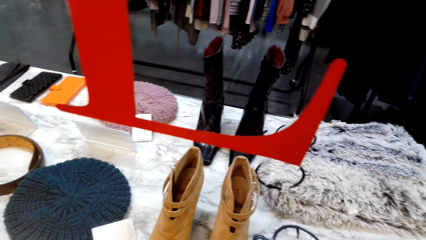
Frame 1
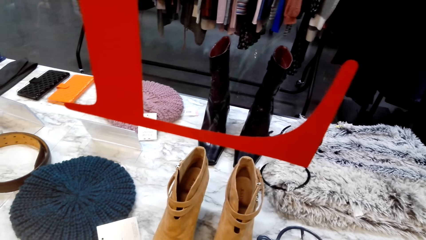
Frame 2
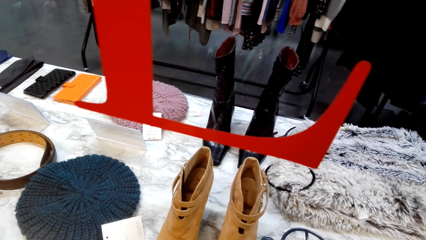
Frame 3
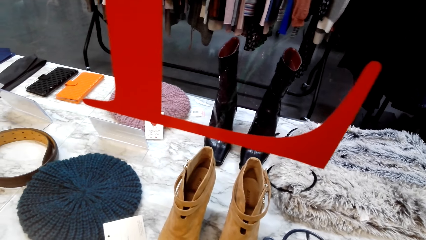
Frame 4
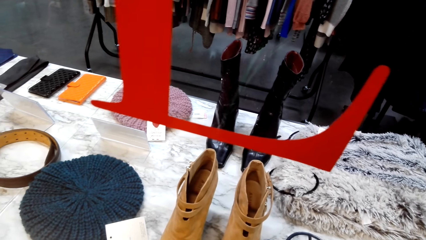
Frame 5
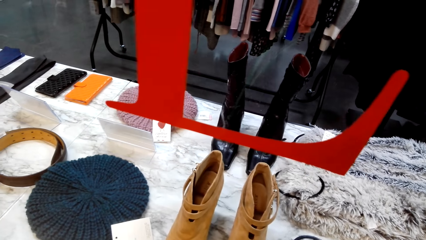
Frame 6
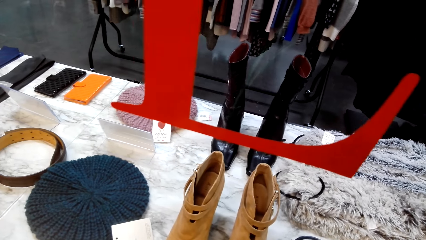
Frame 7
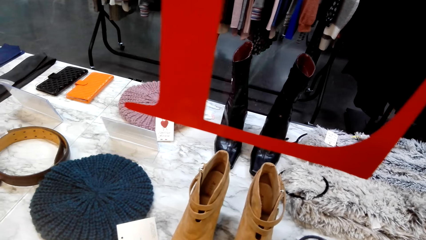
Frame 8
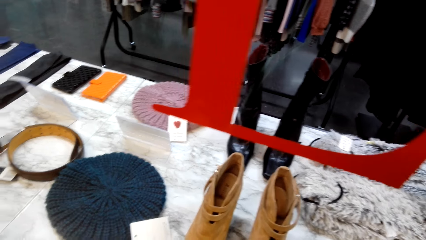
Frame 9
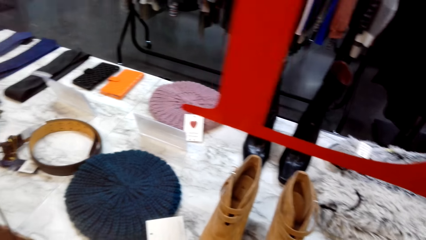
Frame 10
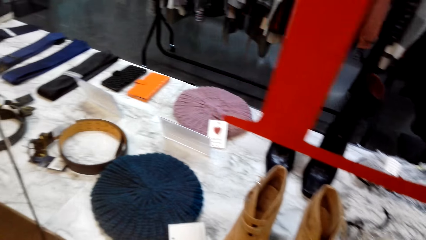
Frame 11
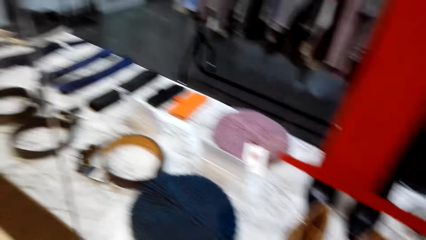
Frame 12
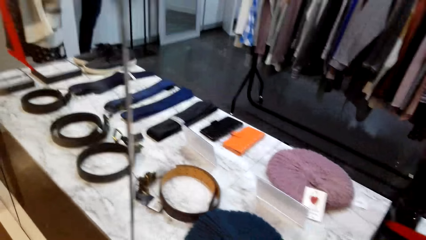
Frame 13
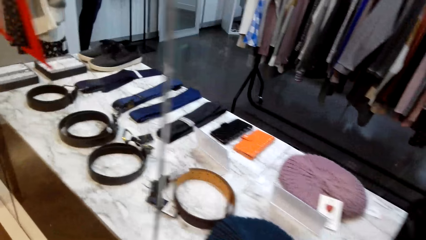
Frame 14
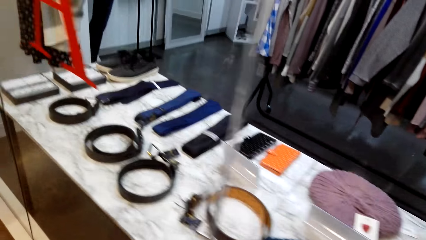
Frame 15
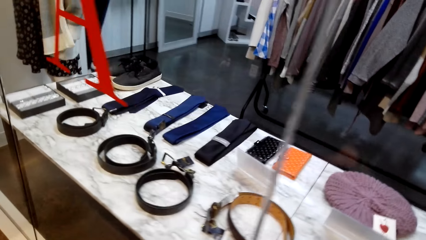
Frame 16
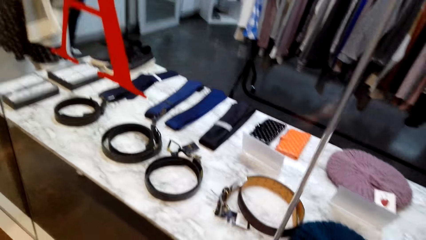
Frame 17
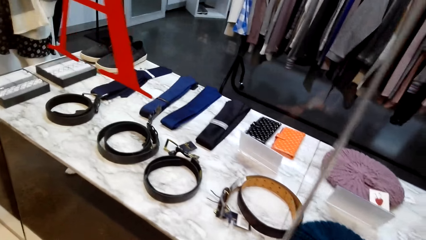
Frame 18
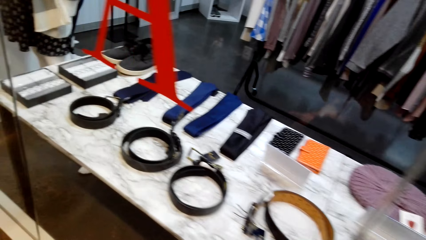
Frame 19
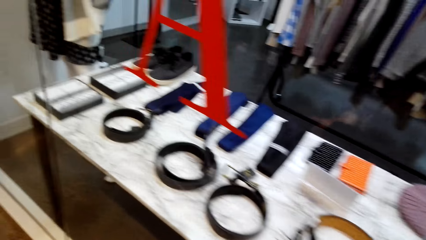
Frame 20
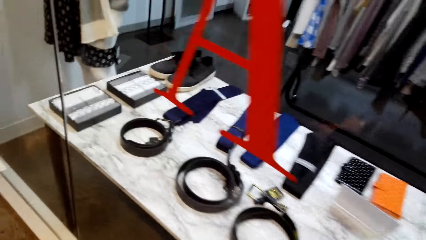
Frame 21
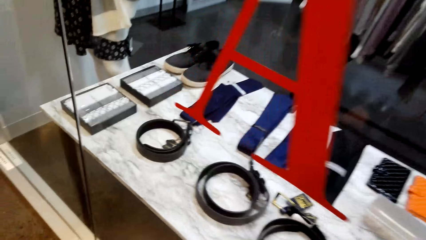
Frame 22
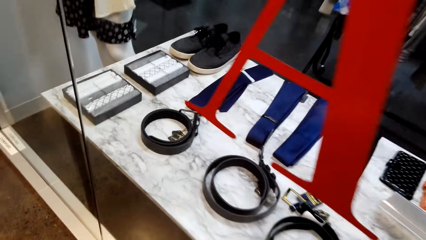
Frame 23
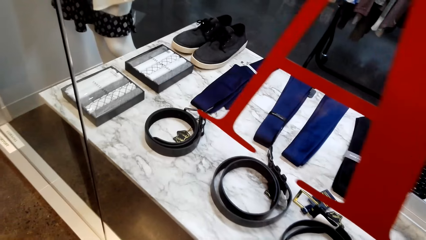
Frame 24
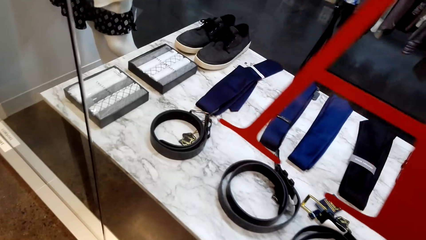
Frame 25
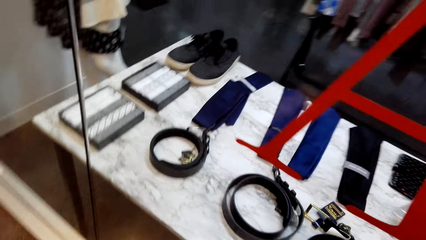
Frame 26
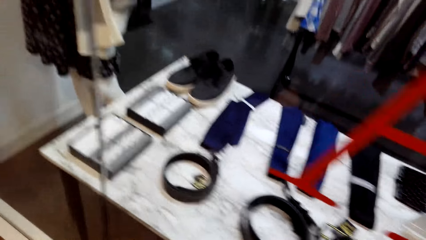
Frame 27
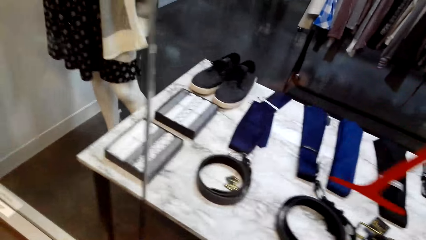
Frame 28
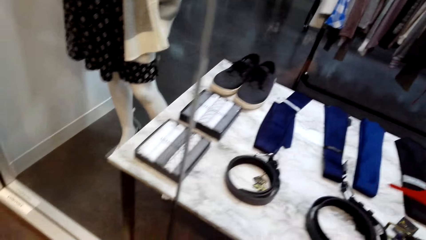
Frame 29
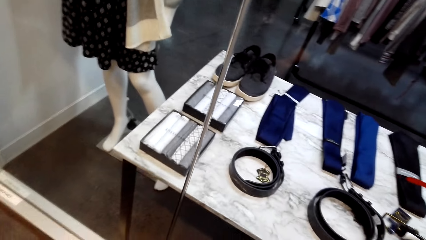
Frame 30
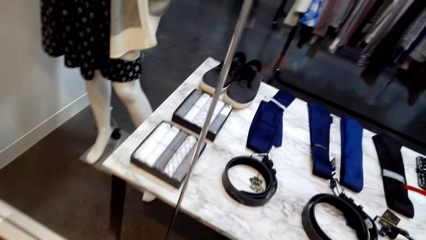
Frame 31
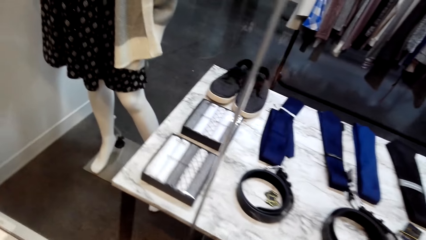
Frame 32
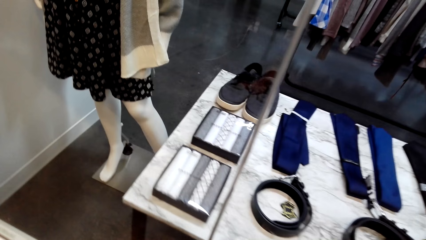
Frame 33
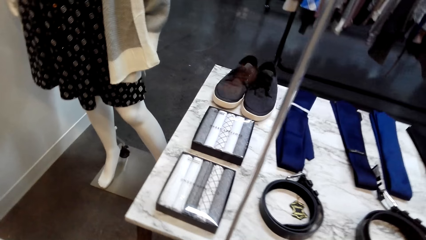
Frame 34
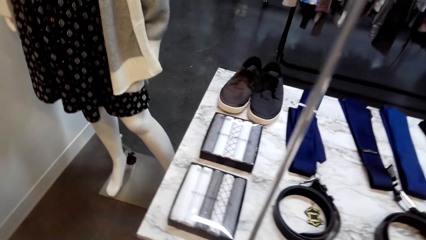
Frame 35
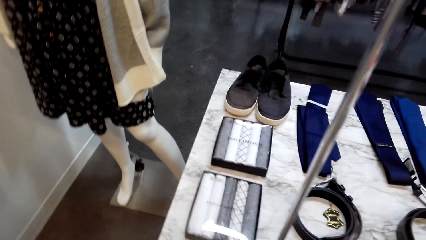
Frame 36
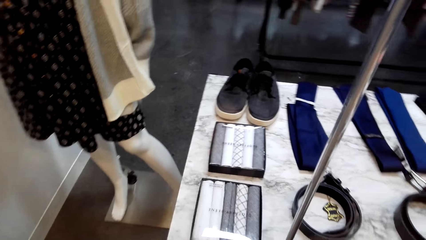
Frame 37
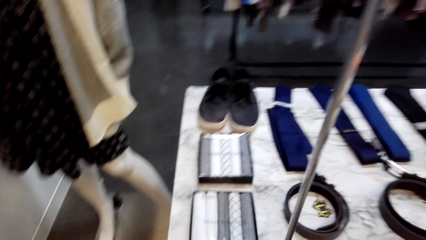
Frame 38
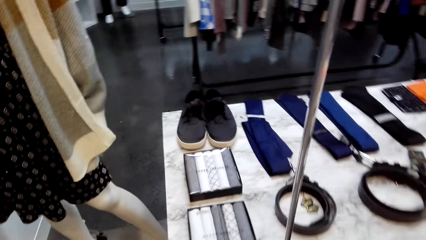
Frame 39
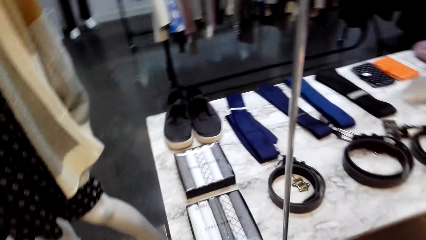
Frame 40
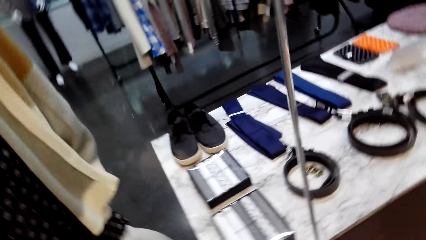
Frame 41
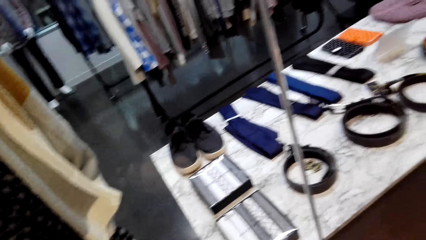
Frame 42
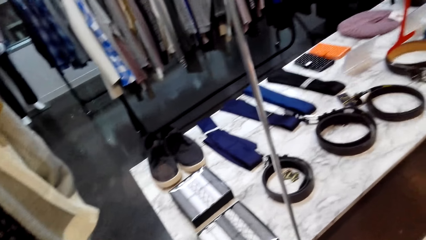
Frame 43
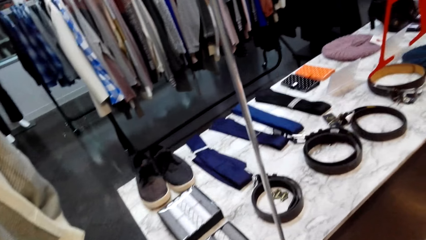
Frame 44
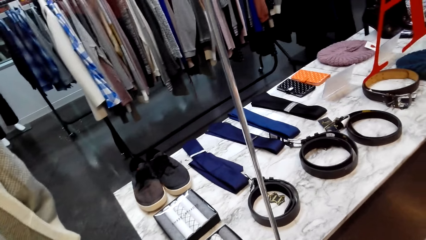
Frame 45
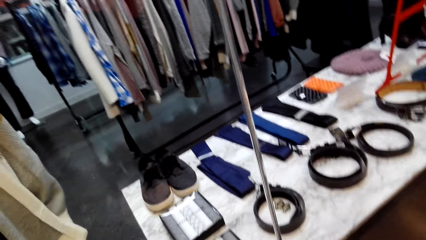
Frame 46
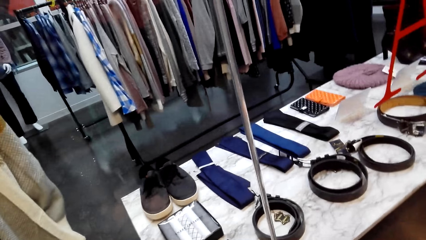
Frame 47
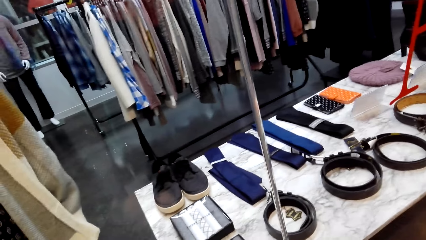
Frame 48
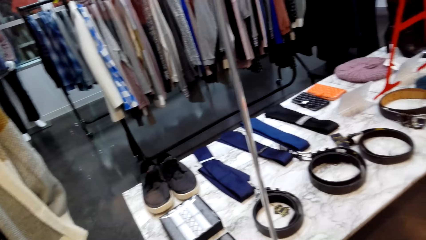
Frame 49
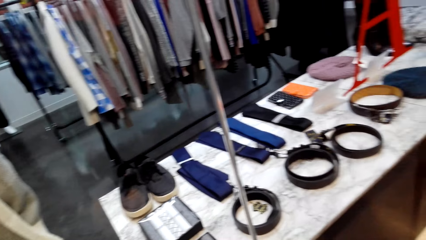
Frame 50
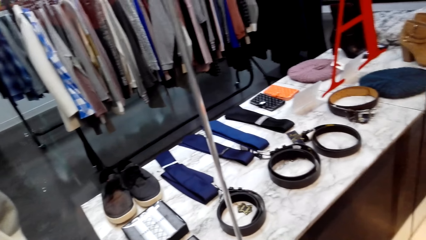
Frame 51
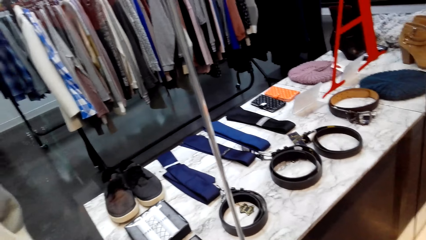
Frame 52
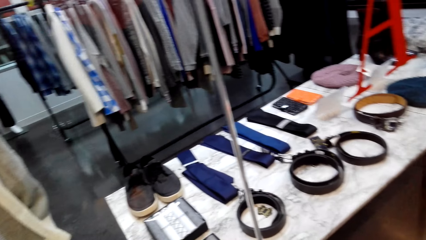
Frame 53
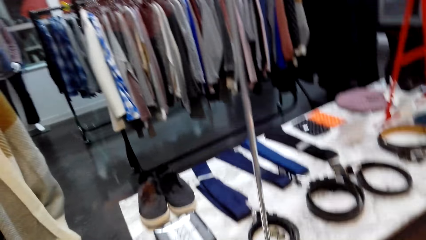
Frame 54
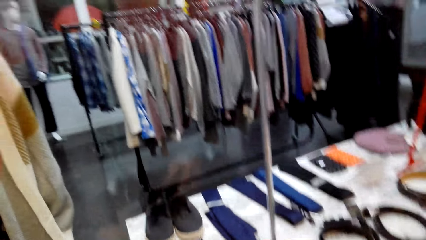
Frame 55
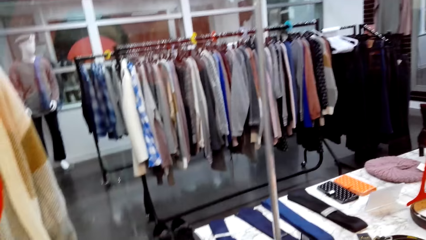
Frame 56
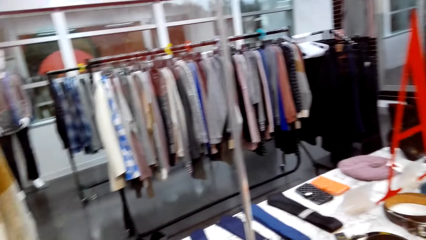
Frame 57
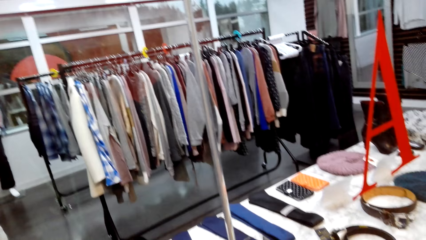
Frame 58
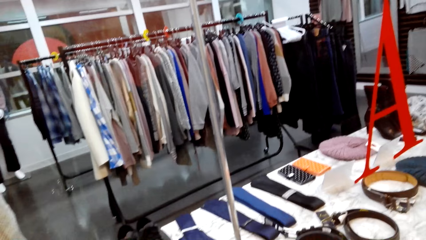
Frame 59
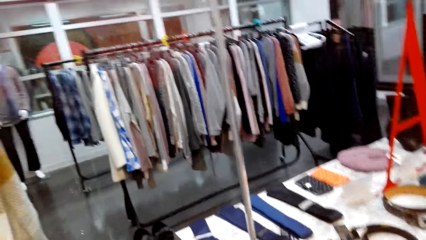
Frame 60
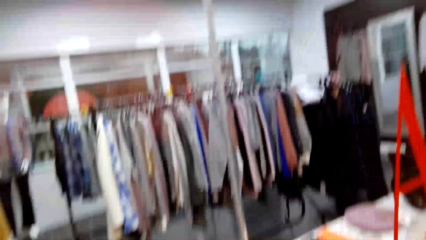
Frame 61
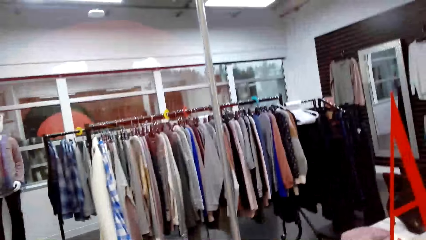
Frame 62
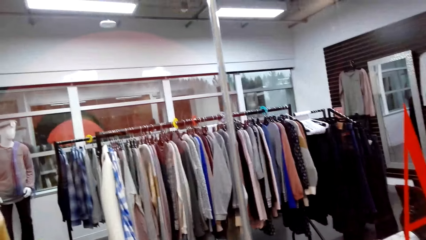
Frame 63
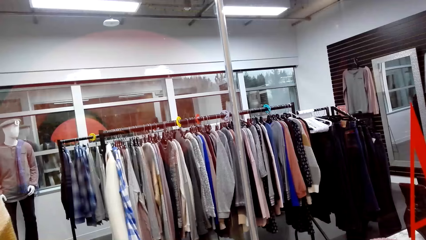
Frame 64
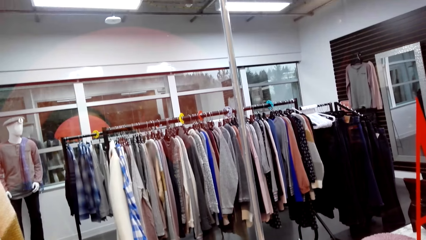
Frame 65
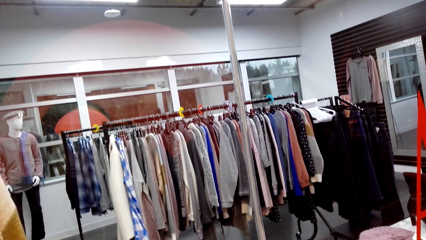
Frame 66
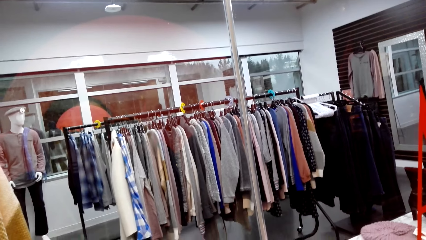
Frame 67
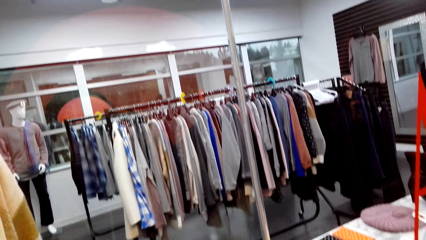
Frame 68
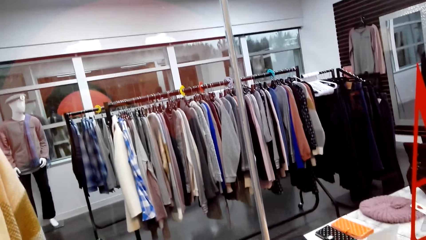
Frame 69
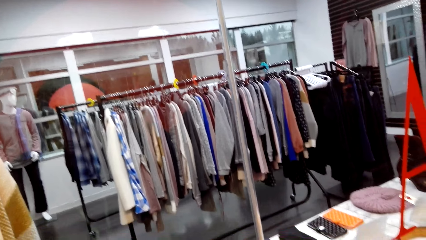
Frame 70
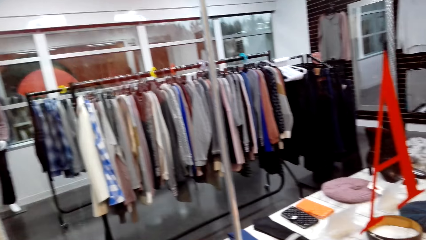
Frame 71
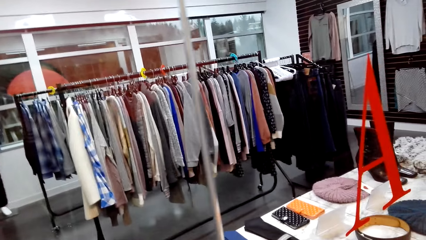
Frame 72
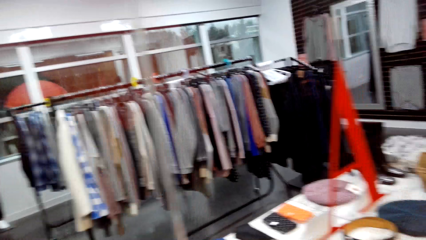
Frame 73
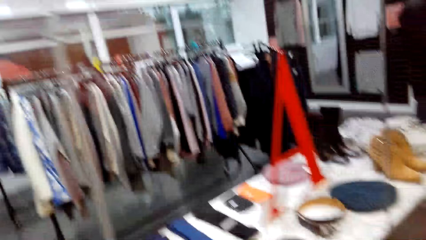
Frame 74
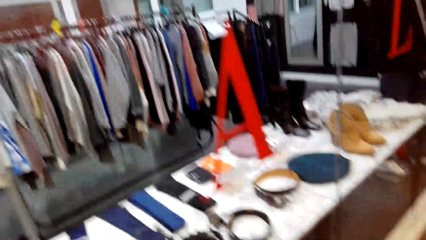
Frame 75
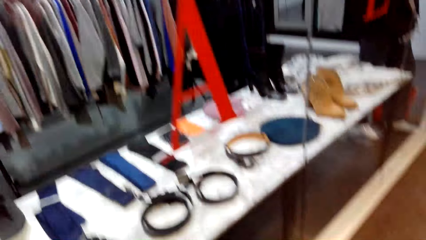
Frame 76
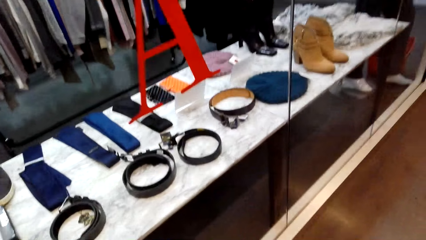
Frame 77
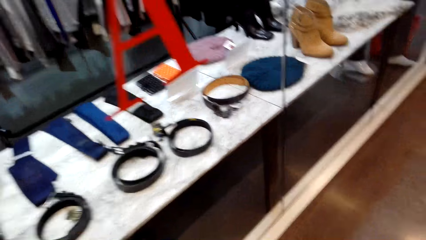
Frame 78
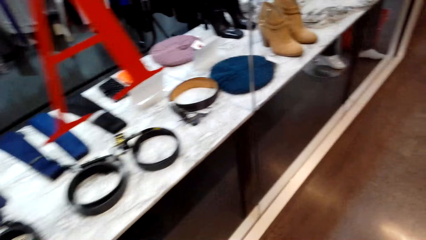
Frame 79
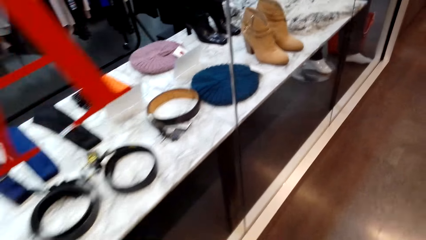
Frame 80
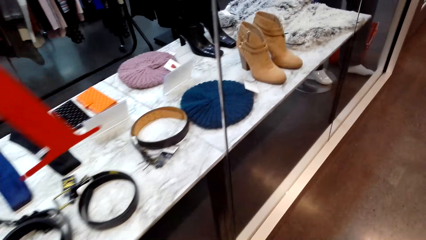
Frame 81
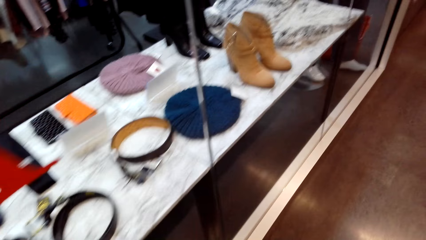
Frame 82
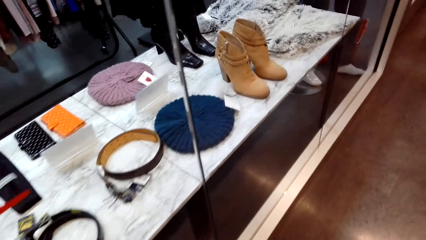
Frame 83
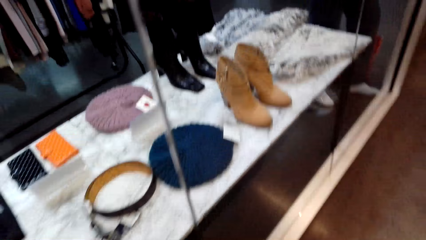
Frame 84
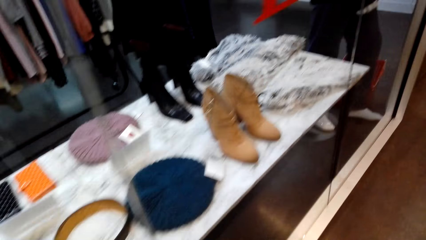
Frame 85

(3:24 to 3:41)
The camera wearer walks around the store. They look around.
